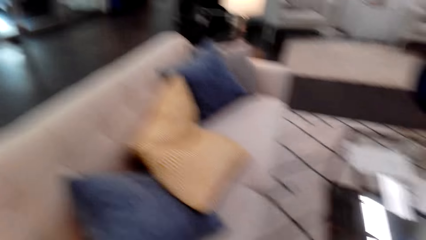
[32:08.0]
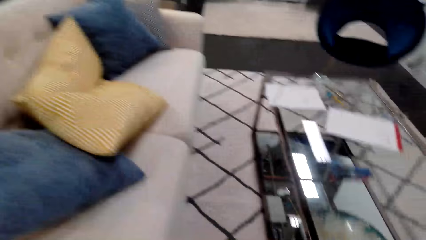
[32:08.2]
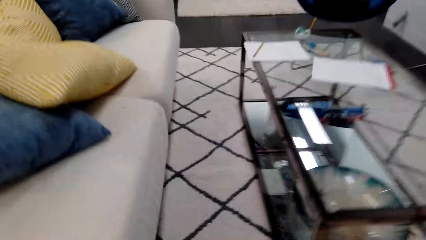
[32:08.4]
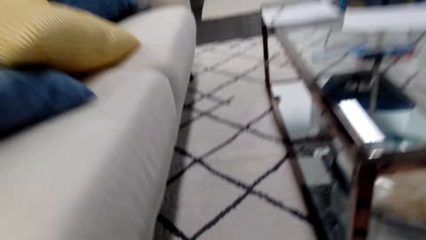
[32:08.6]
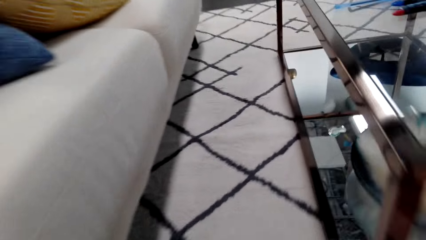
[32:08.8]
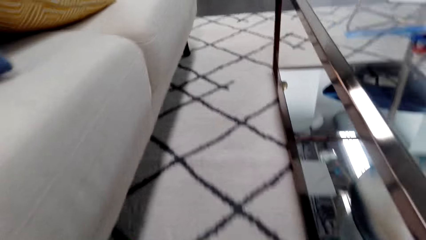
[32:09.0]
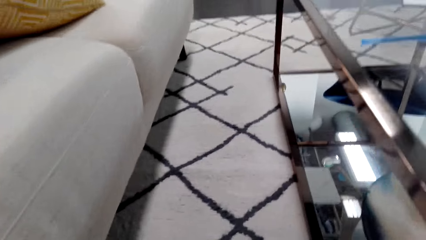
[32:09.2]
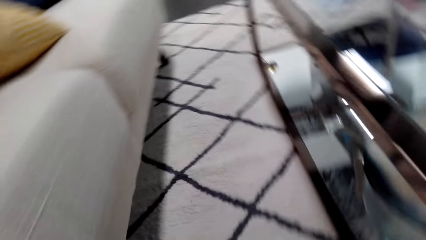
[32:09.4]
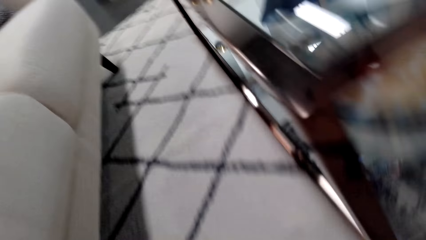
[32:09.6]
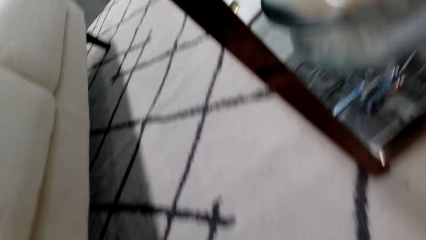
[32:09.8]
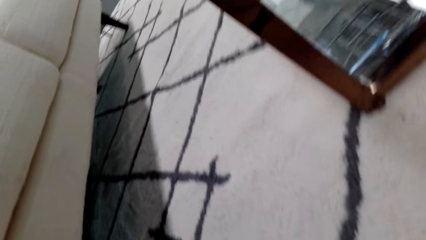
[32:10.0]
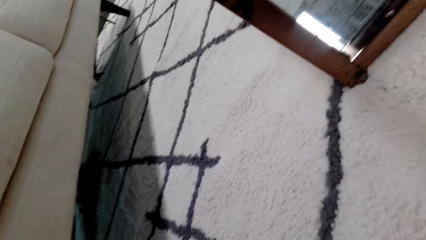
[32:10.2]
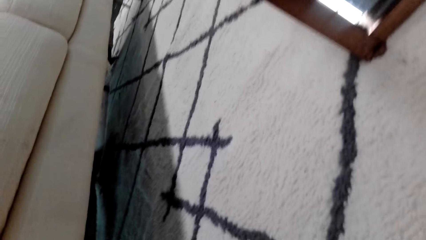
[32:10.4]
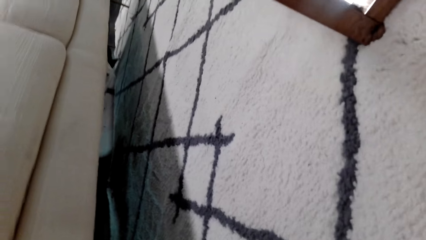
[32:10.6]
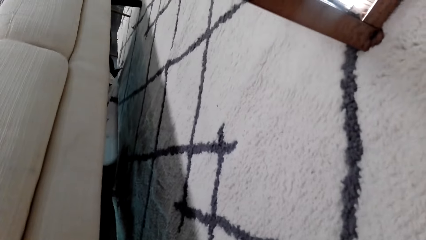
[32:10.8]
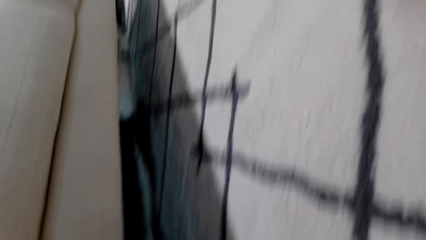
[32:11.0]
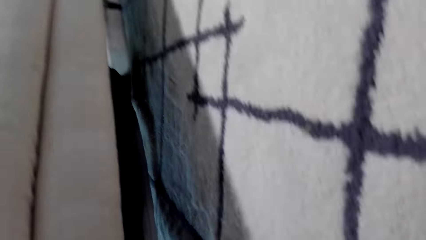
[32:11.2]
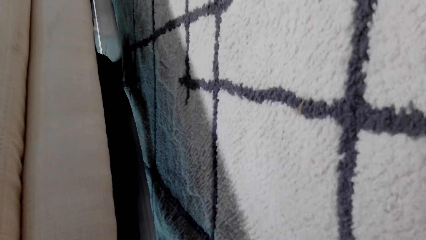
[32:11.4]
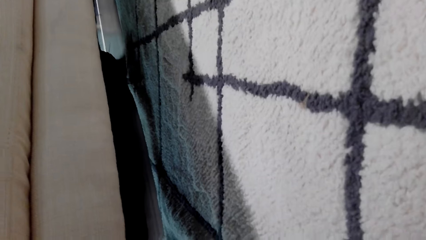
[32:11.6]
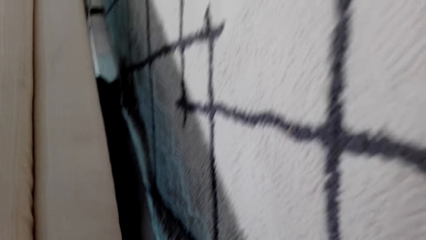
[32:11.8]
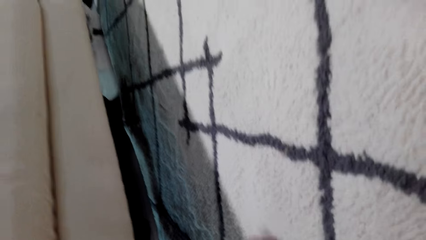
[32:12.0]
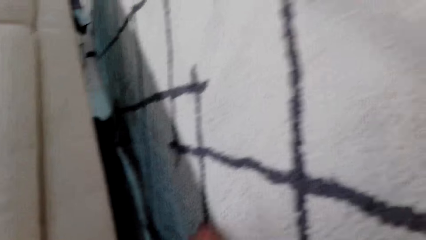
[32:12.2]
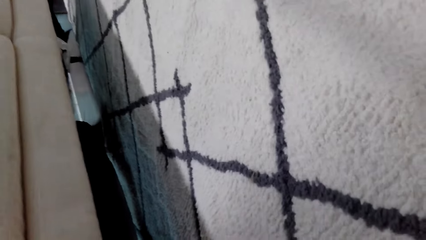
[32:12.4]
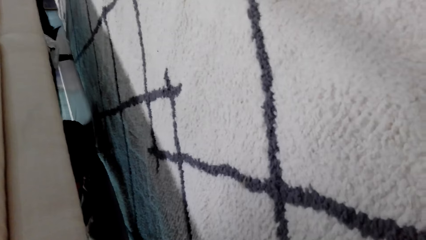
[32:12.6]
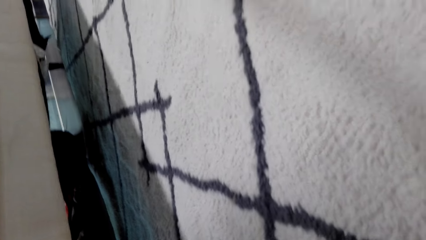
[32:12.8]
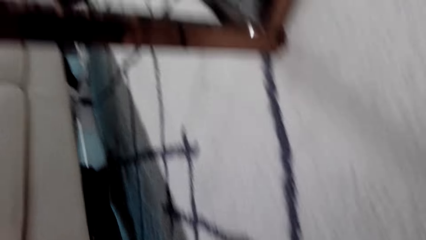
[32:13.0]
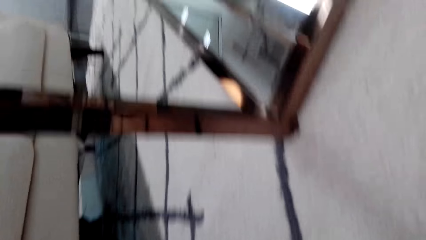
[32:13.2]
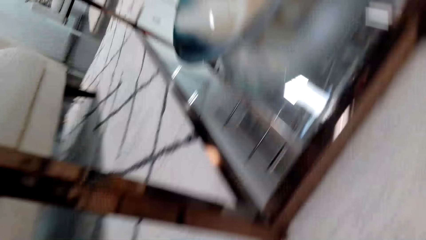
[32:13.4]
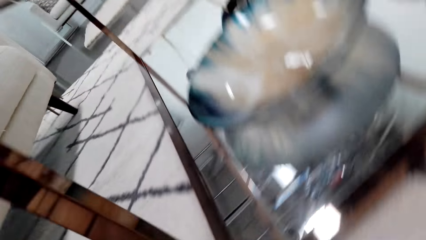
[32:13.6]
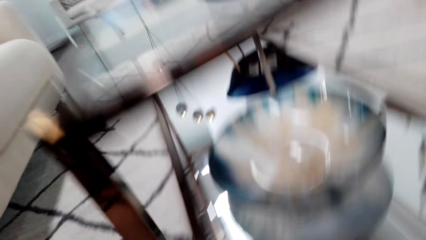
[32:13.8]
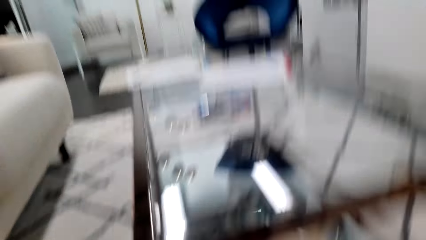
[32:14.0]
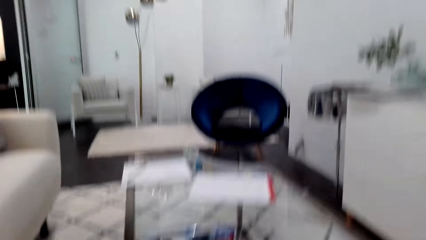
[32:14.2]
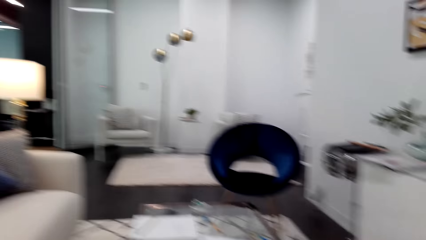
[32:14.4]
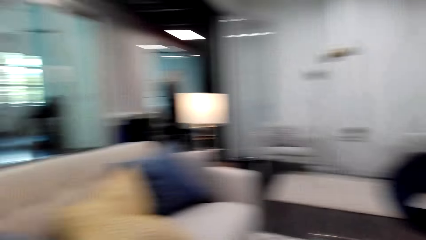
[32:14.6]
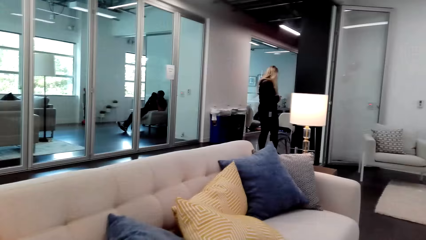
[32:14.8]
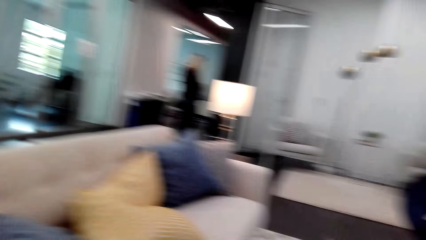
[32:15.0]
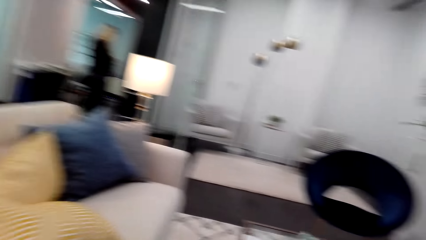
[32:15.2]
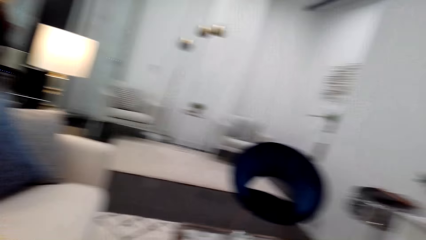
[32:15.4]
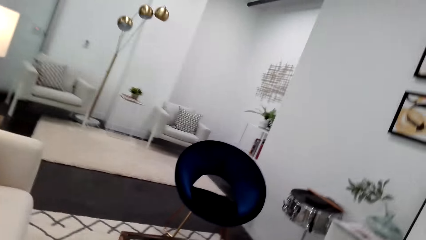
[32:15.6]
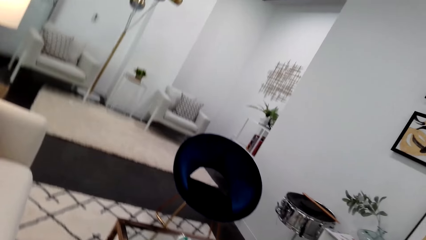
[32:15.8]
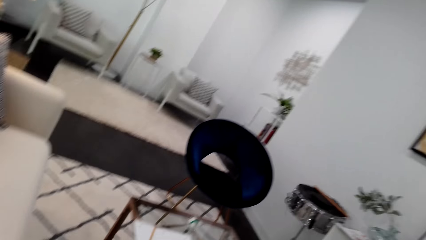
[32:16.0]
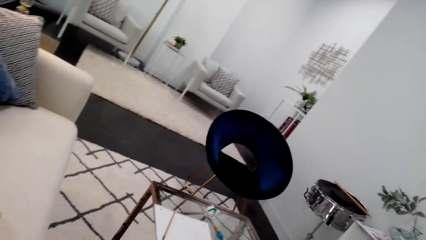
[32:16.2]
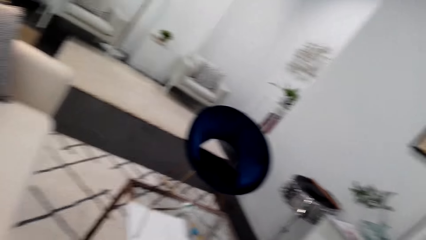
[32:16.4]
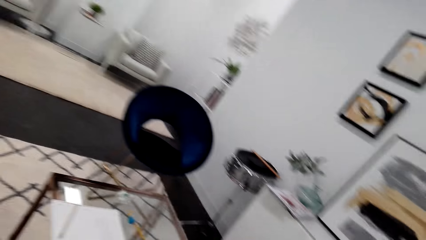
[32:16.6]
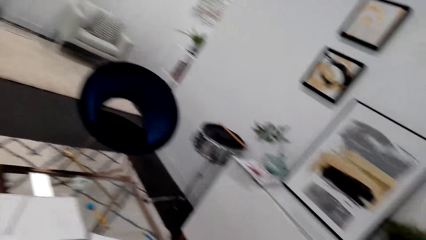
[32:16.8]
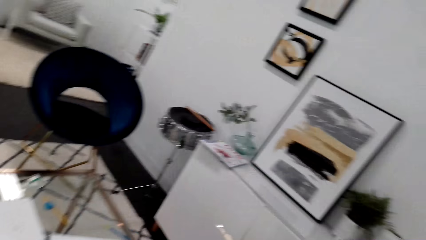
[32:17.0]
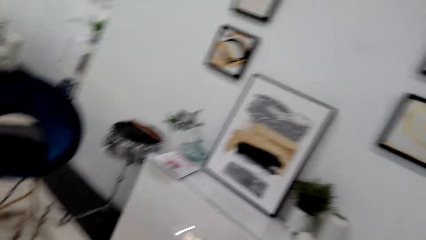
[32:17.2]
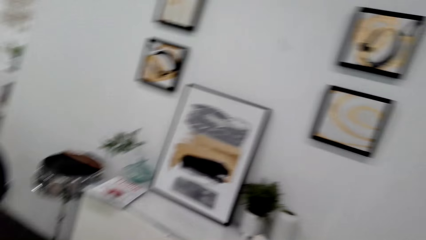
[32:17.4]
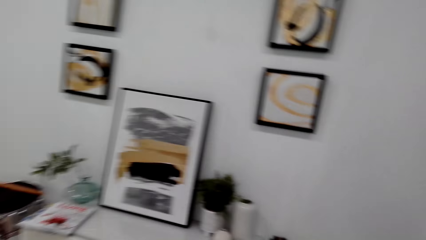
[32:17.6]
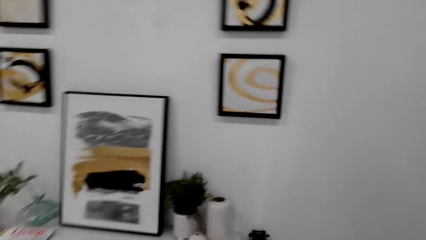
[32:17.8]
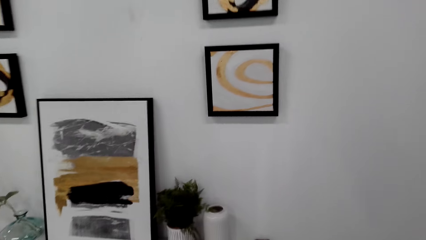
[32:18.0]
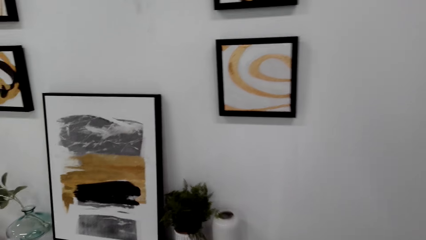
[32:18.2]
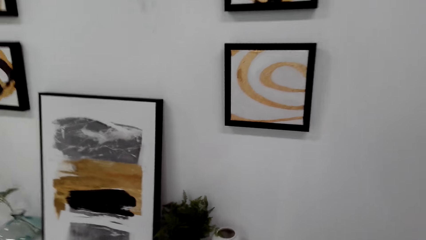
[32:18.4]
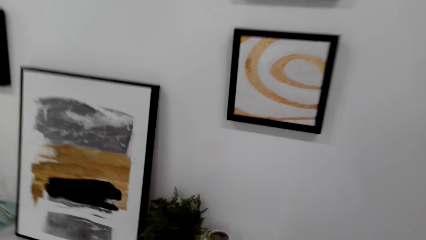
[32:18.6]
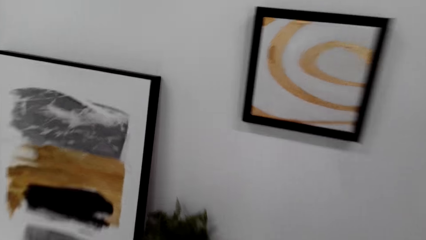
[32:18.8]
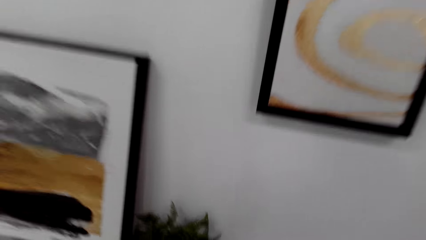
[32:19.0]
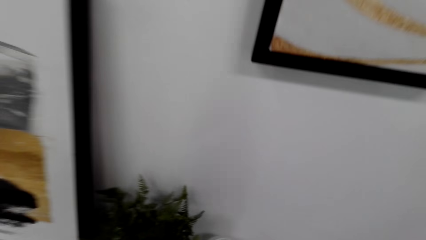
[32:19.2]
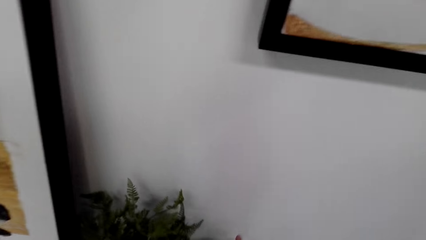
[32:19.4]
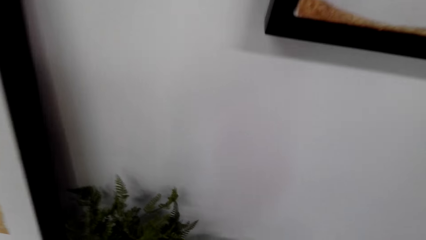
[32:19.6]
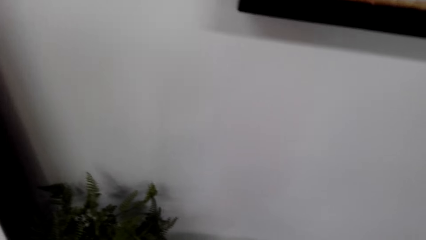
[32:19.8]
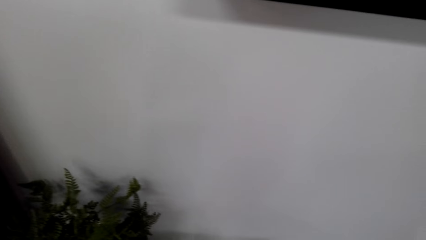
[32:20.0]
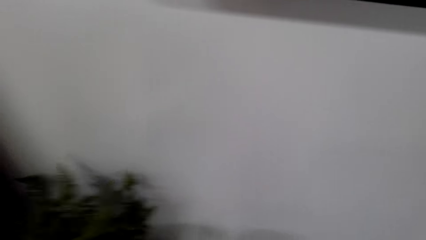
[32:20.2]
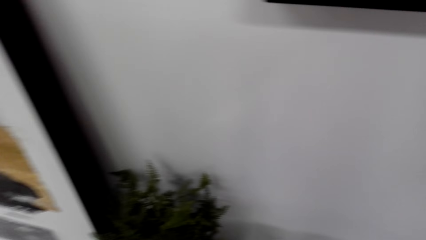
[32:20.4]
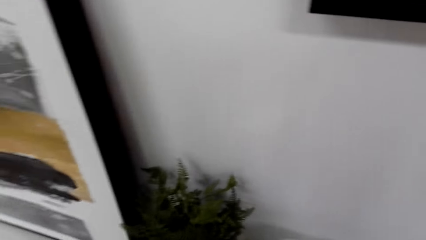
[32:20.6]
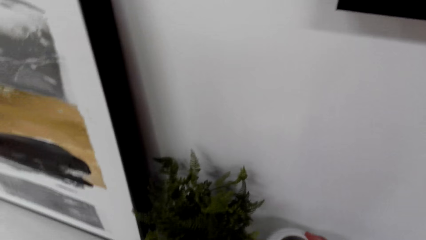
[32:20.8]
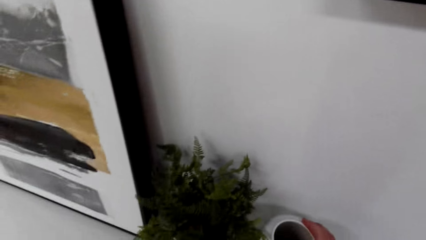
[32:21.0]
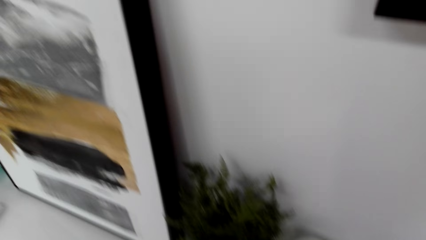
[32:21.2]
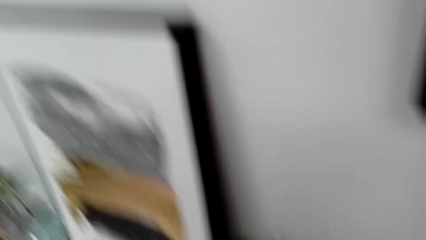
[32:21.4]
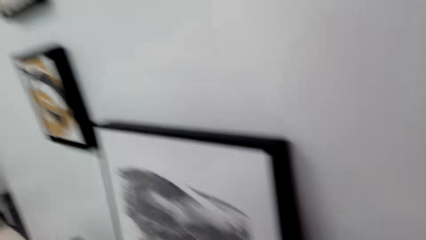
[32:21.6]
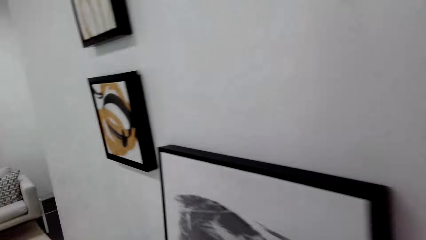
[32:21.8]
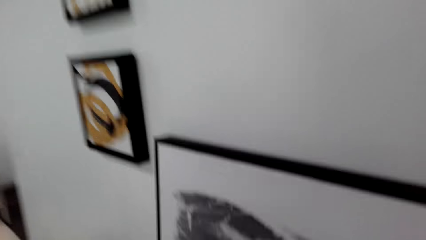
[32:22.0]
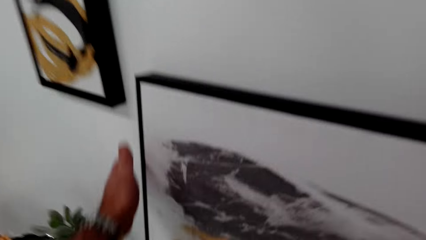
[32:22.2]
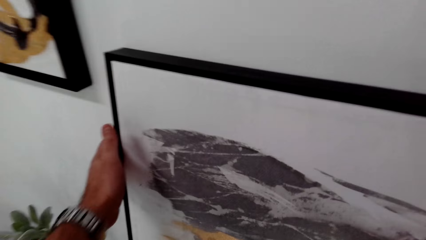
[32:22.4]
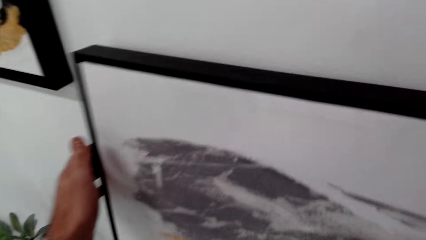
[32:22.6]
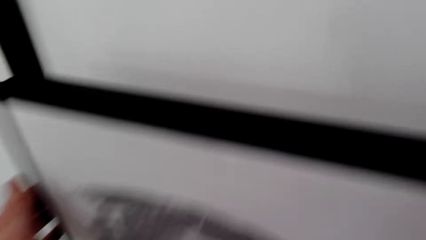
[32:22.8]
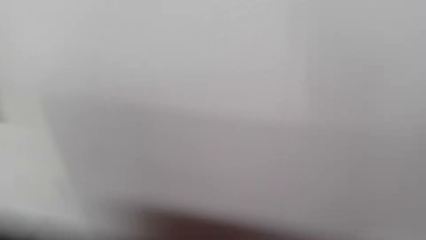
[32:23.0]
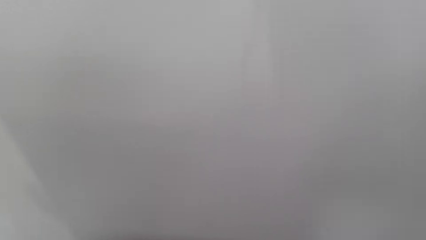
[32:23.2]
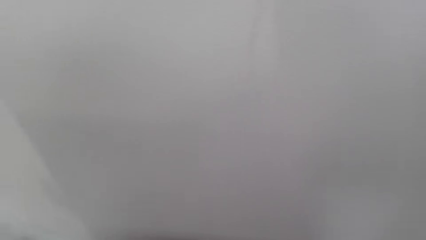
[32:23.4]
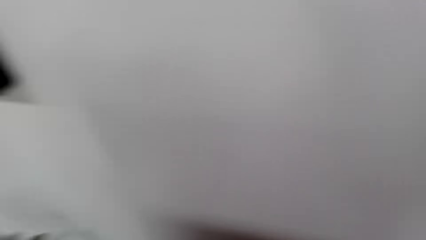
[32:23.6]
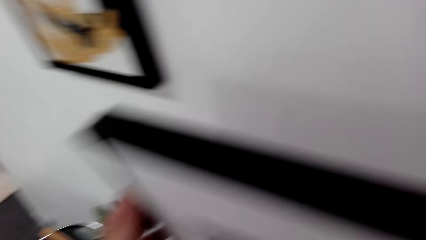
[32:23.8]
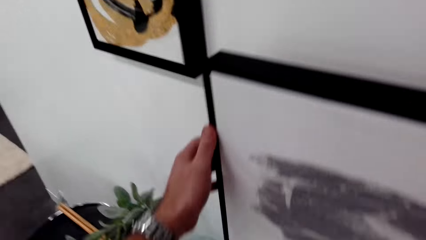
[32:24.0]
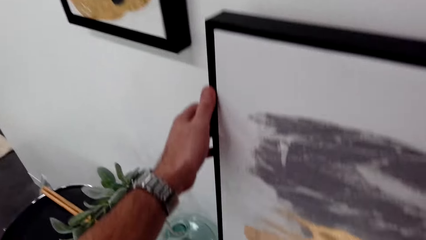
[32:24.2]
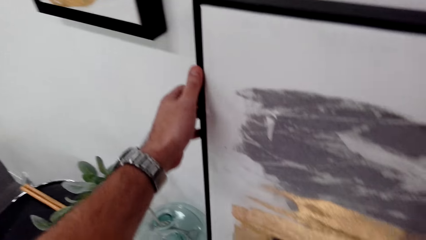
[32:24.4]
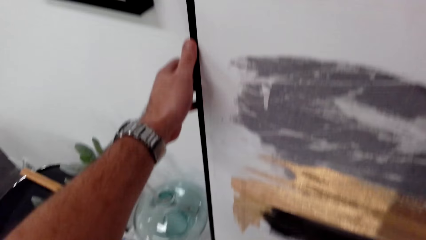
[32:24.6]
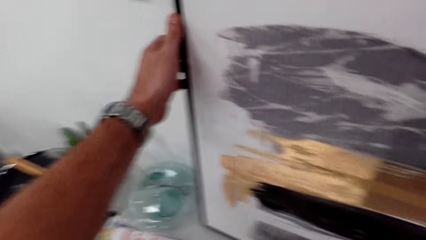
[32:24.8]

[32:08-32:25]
The camera wearer looks around. They look under the sofa set. They stand up. They look around. They remove the painting from the wall.
